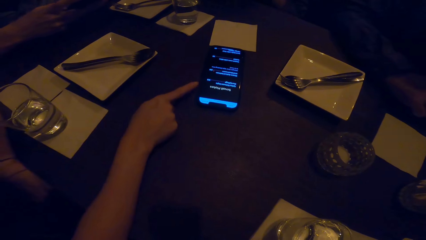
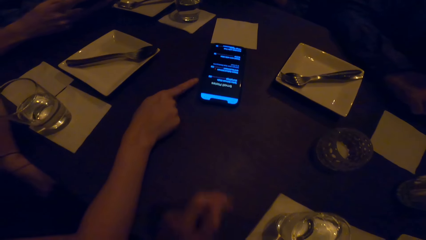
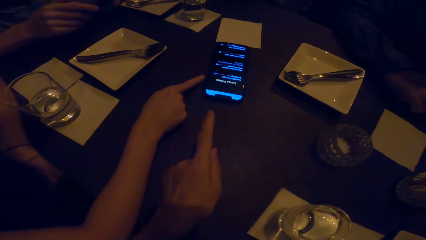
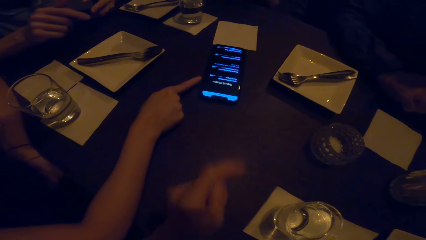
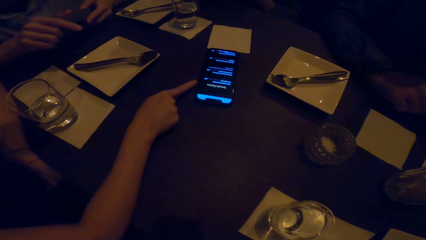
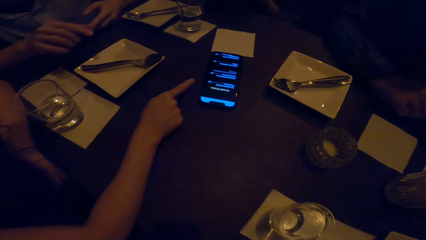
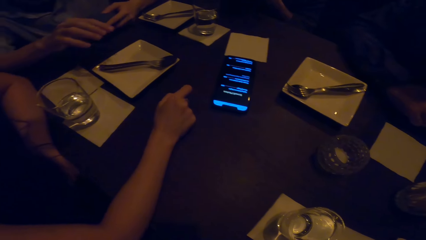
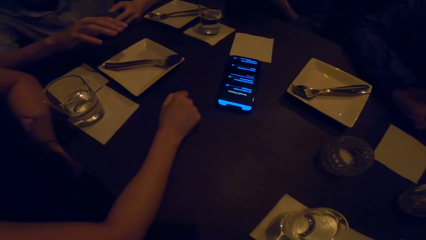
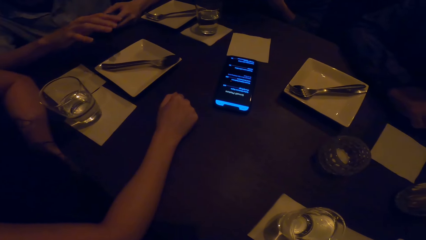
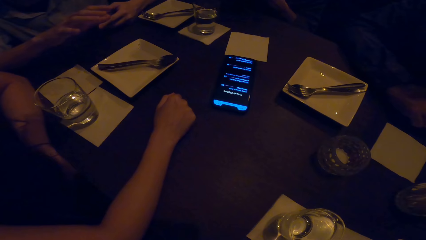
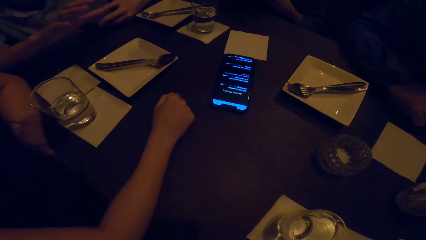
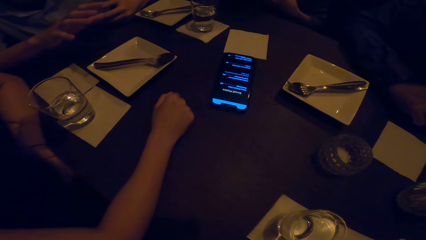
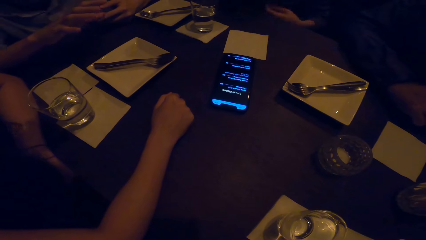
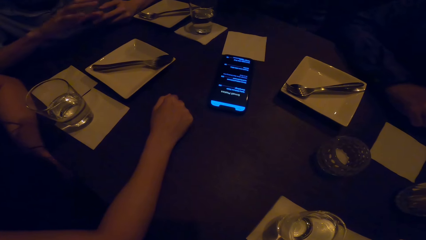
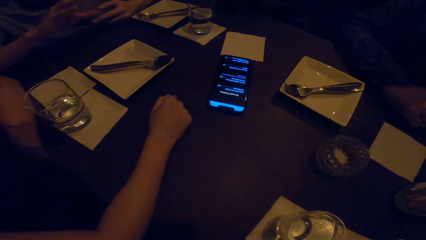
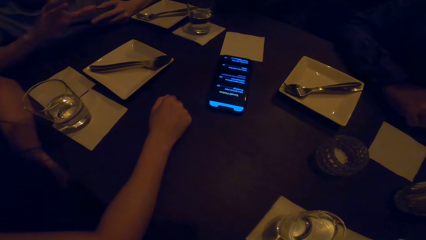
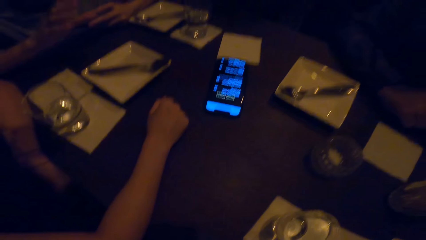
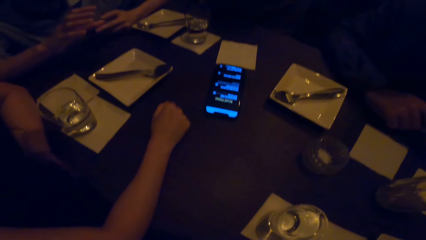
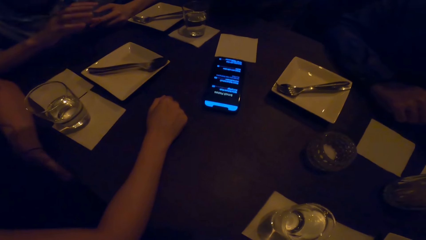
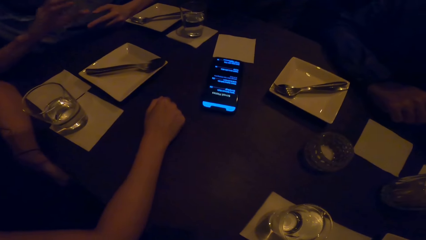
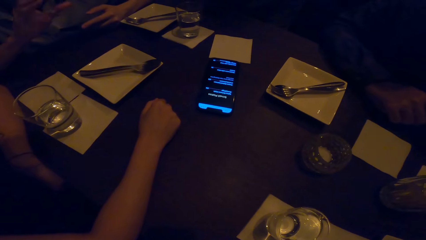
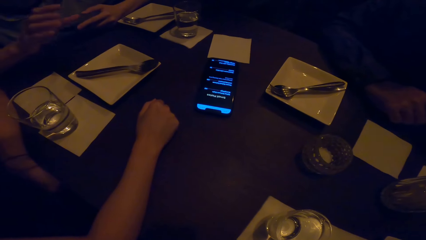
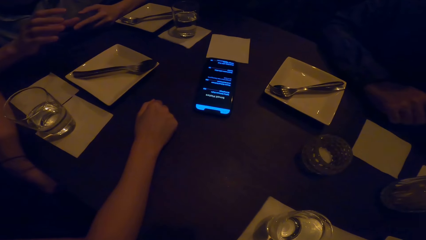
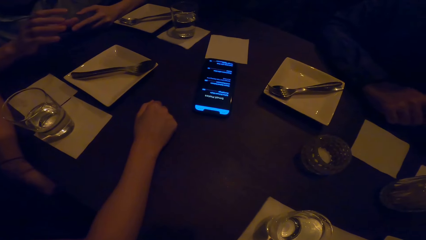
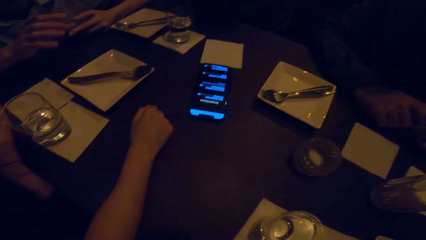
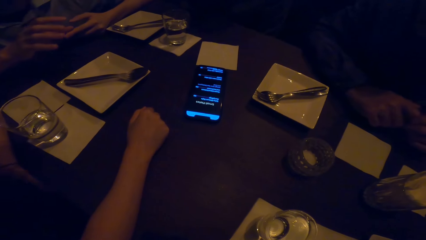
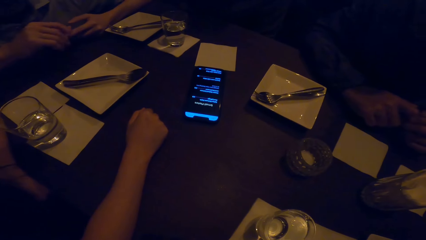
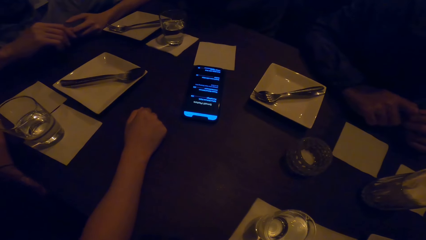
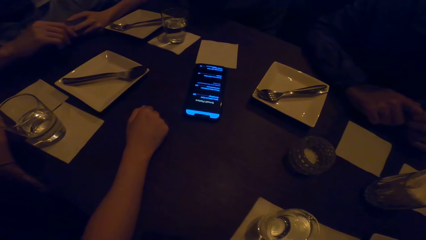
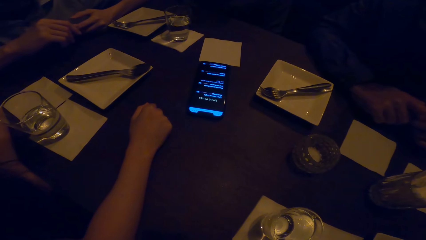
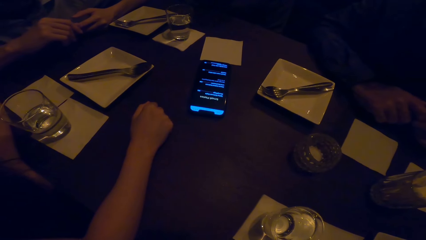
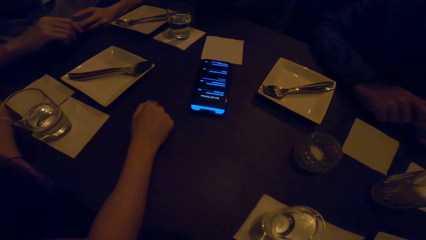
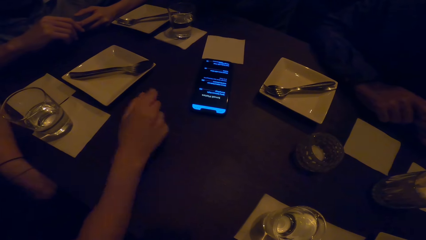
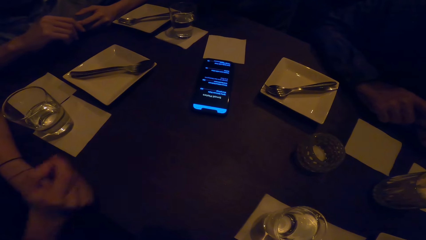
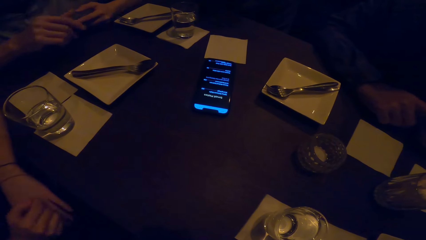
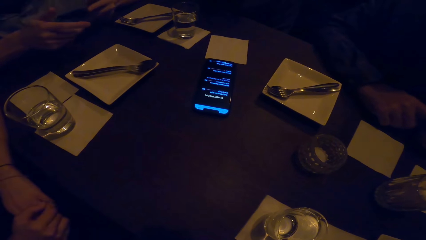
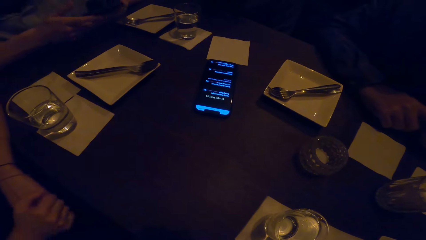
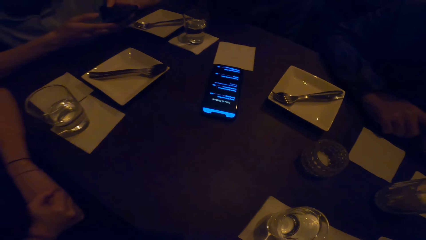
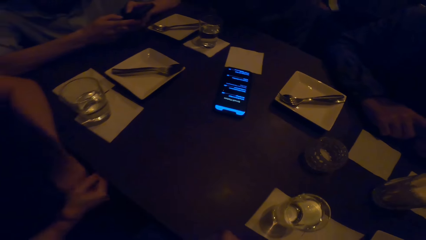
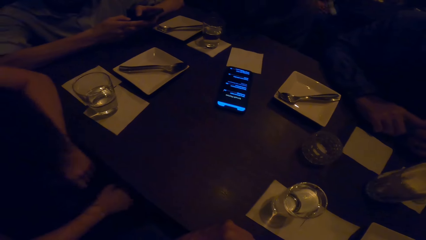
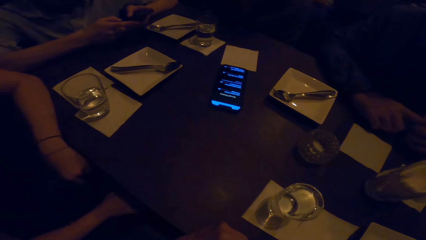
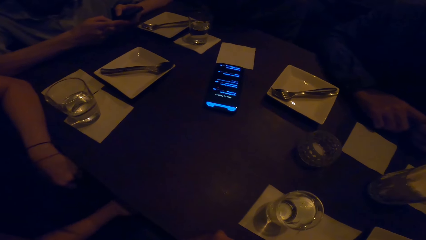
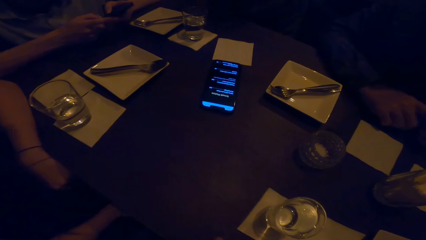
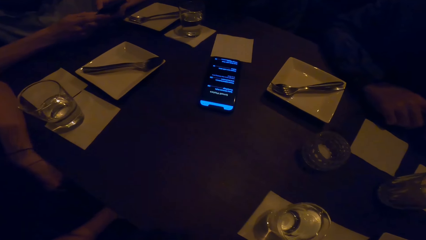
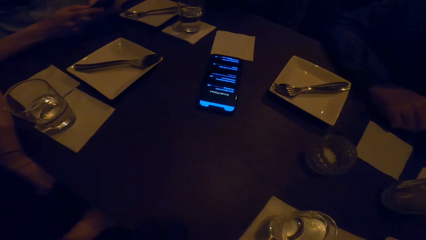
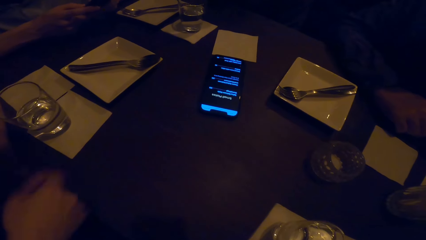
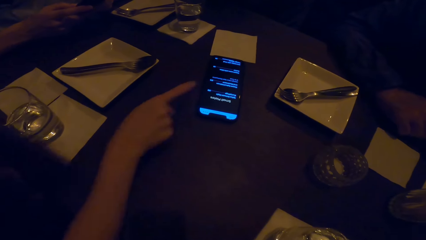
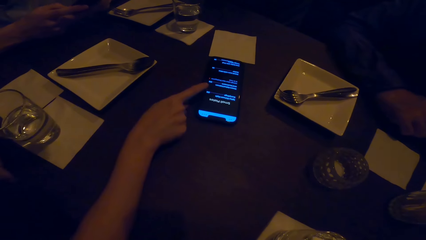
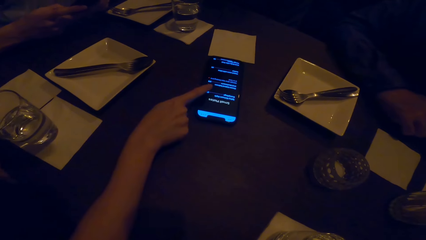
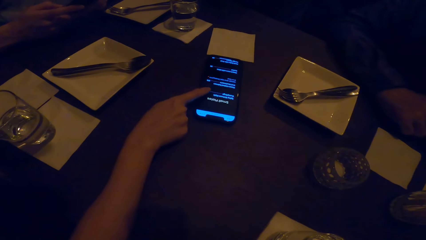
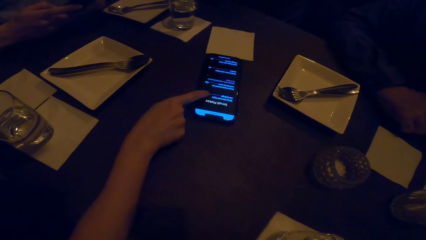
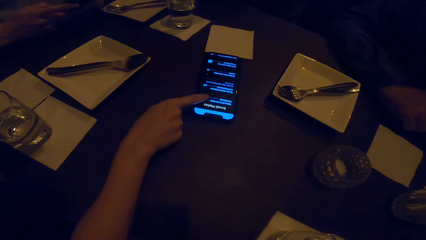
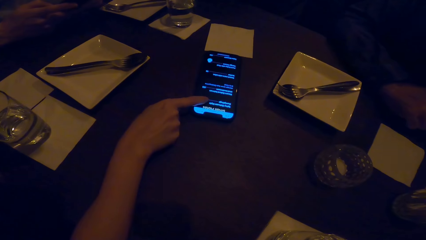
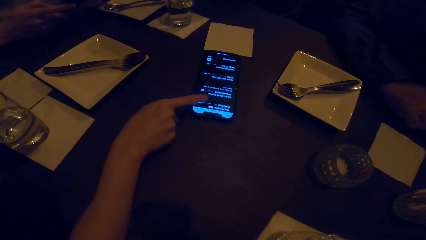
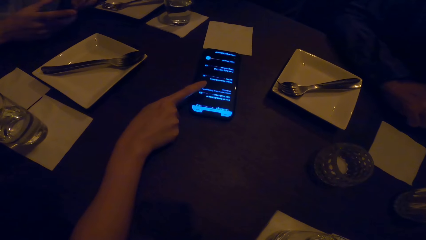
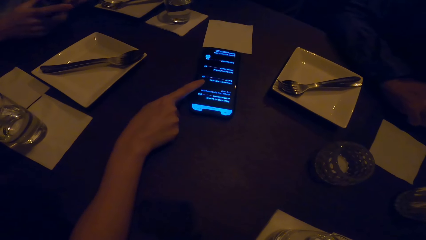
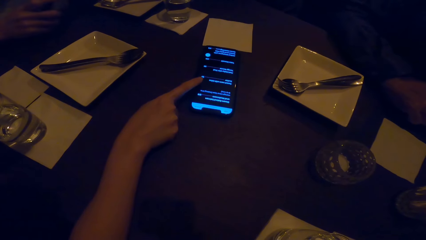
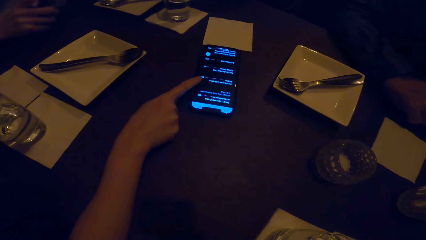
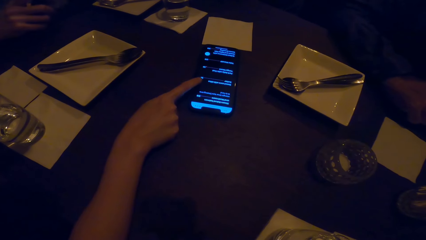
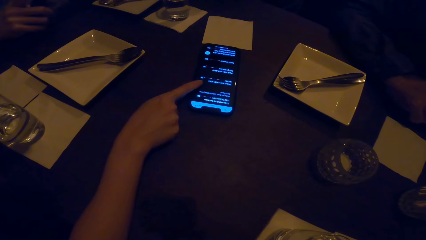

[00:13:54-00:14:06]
The camera wearer moves a hand. They point on the phone. They look at the phone. They look around.

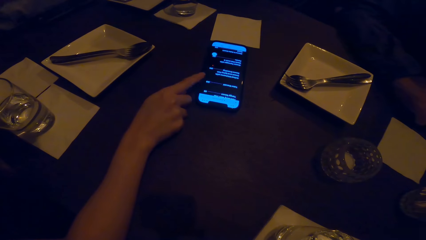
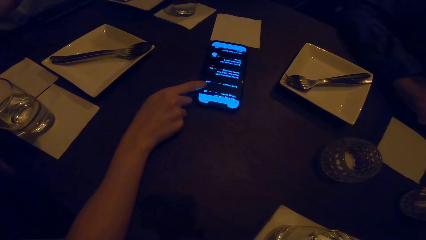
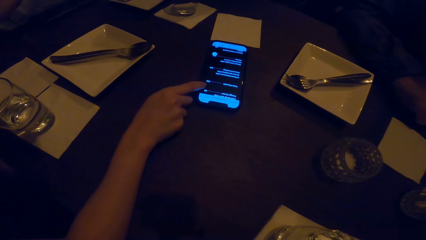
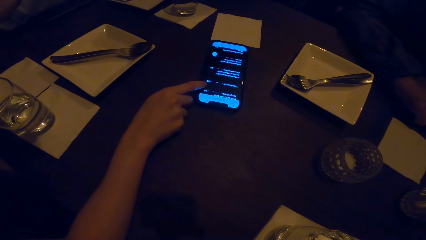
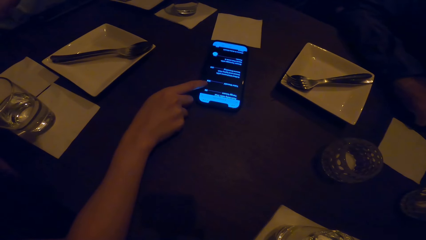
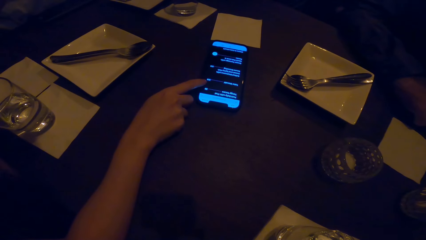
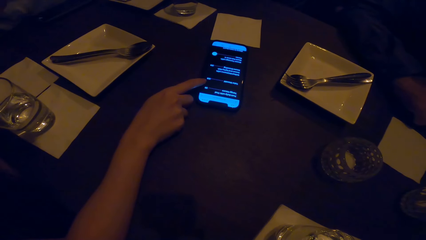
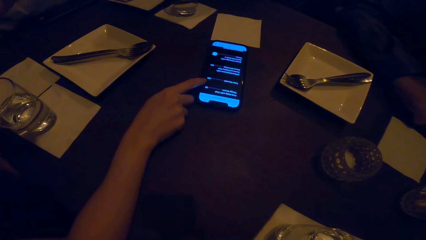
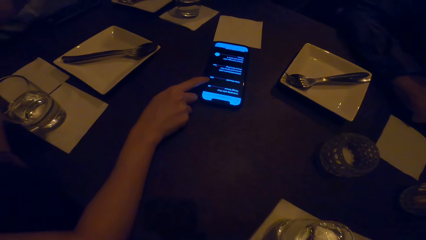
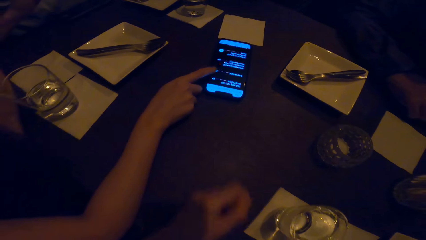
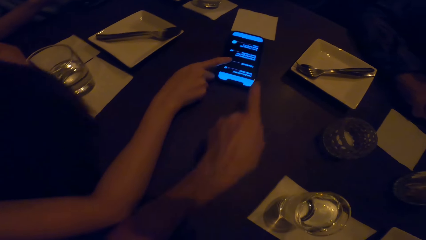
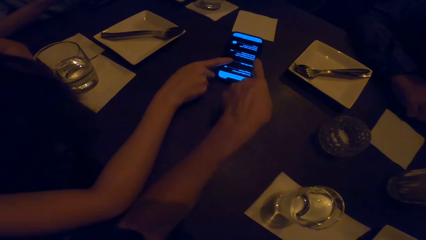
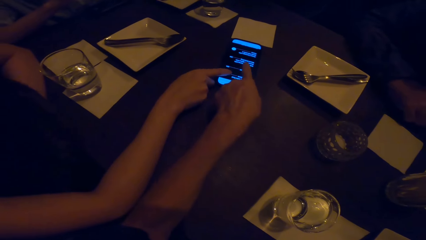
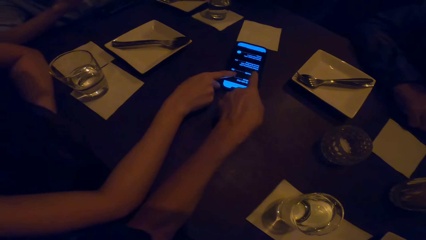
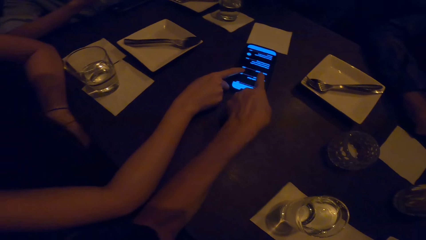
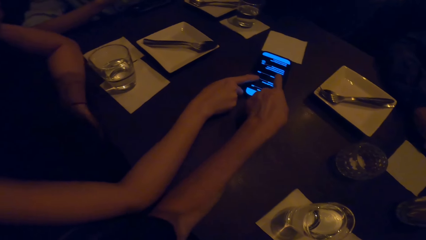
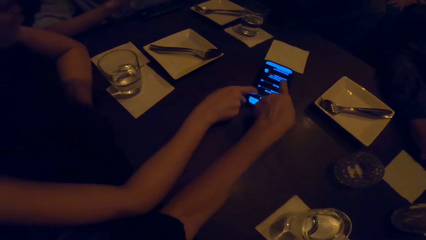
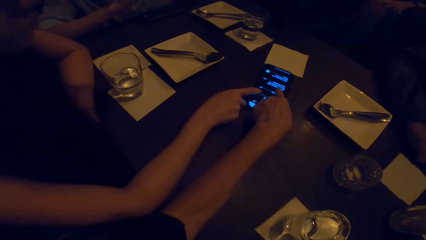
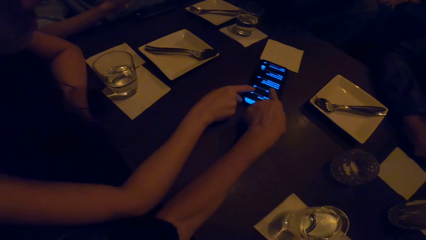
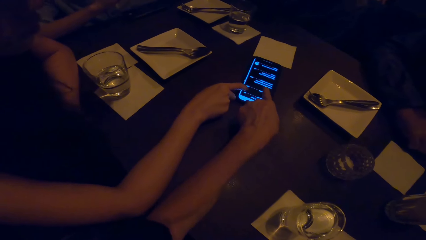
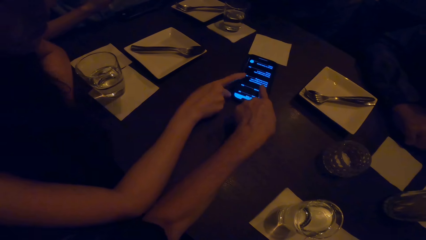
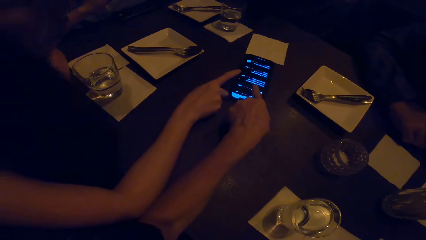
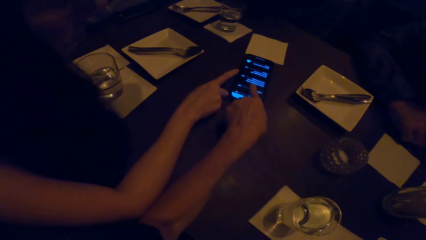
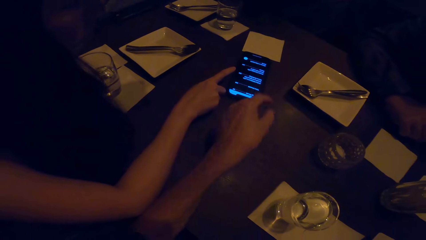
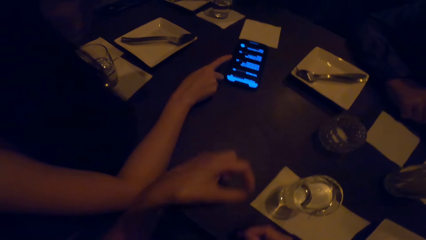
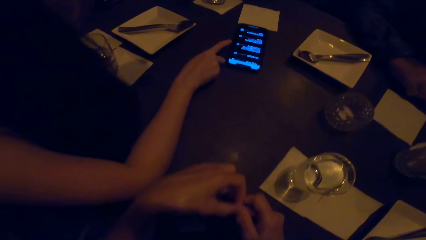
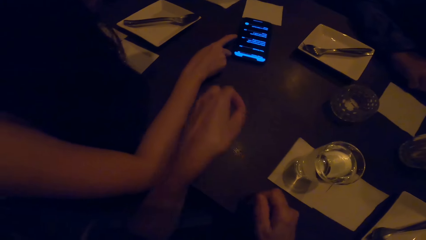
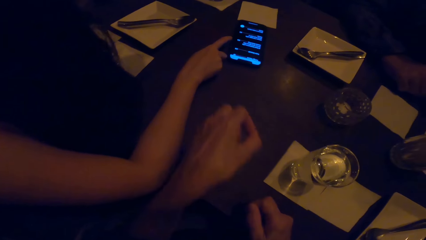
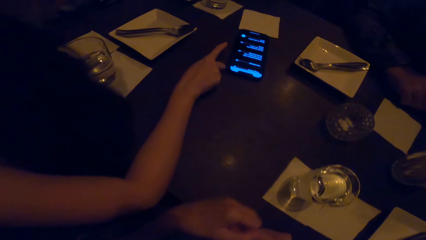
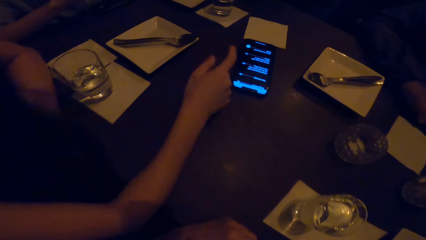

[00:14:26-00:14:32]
The camera wearer moves a hand. They scroll on the phone.
